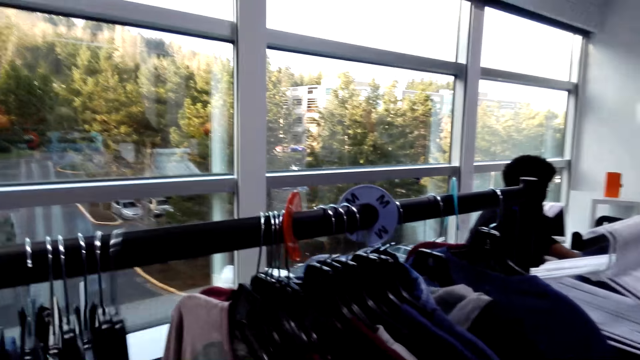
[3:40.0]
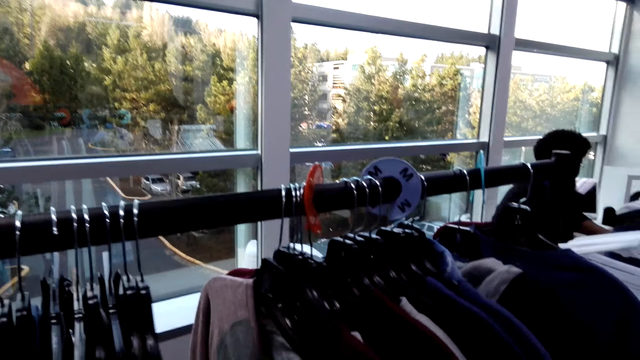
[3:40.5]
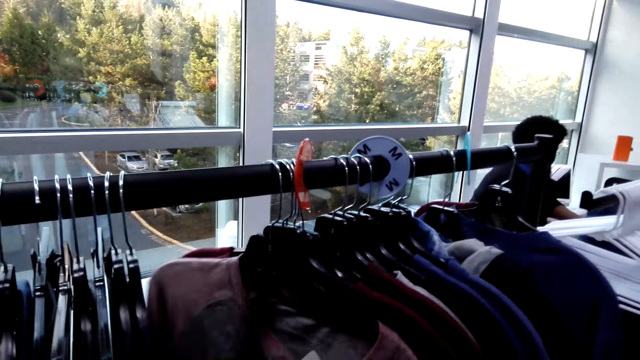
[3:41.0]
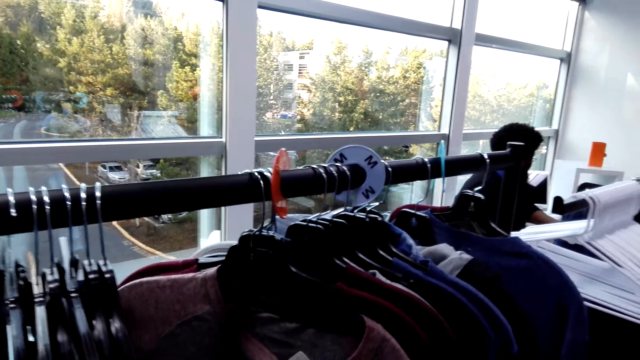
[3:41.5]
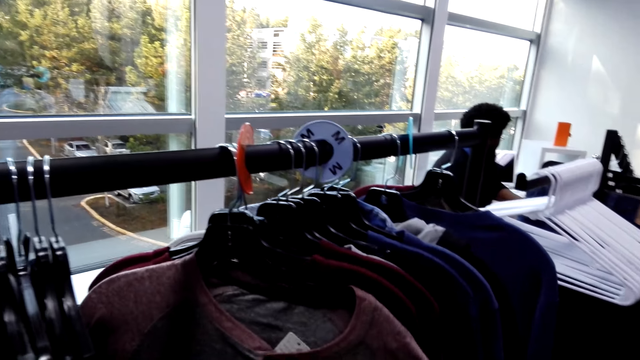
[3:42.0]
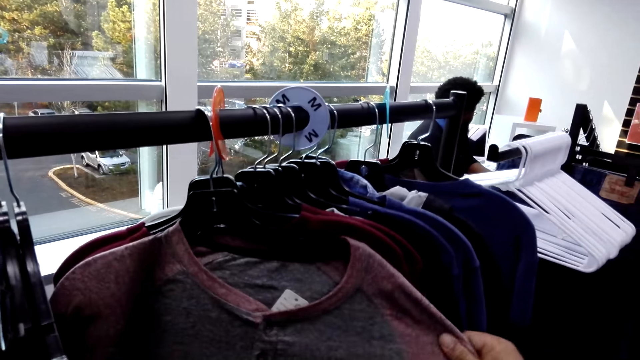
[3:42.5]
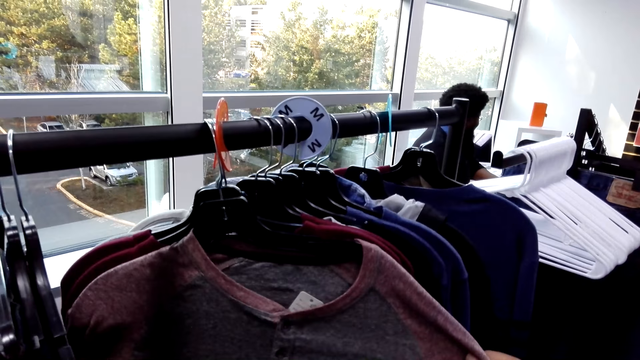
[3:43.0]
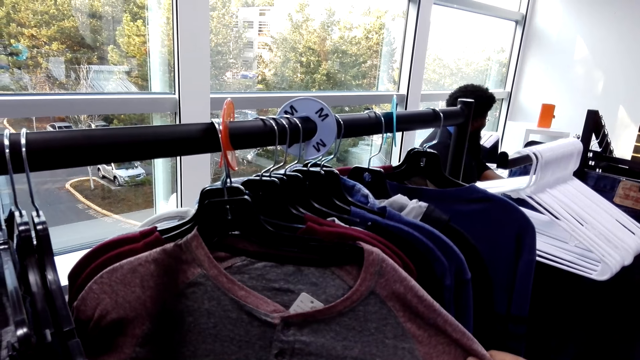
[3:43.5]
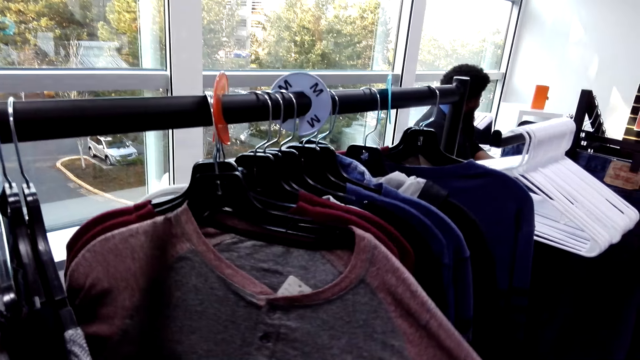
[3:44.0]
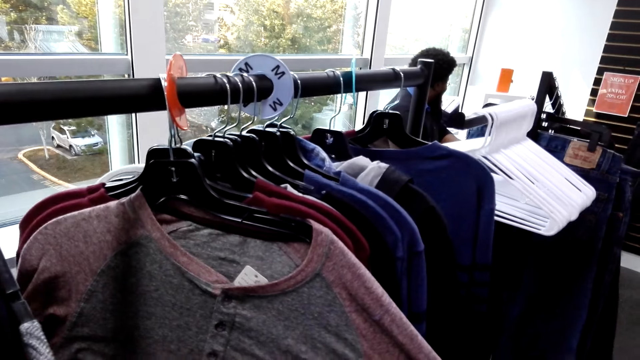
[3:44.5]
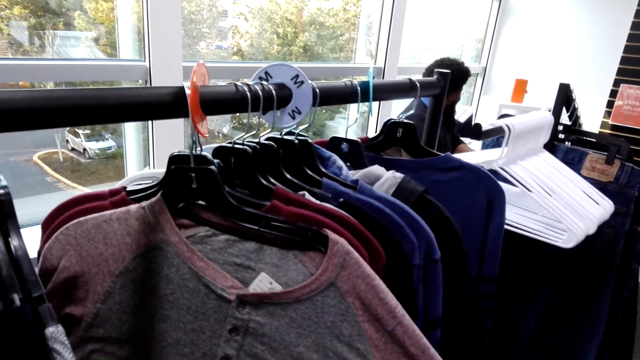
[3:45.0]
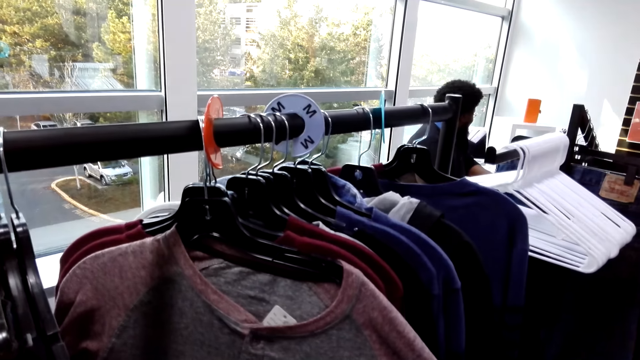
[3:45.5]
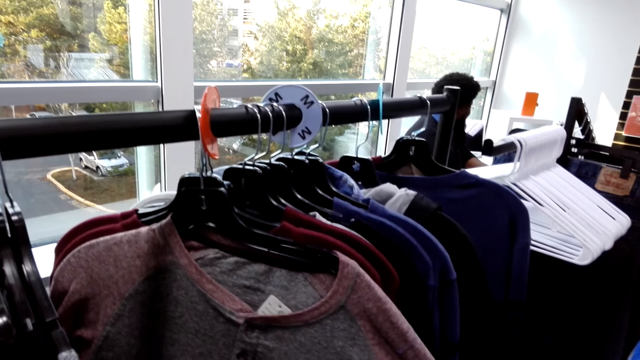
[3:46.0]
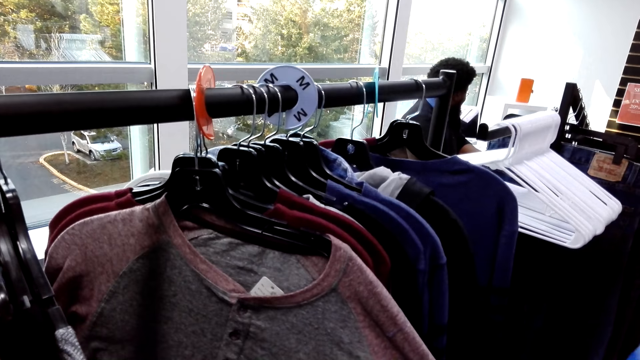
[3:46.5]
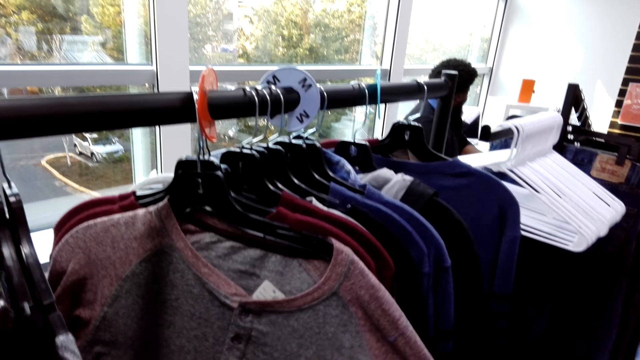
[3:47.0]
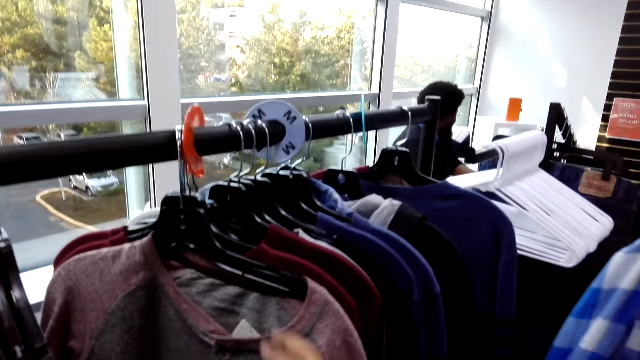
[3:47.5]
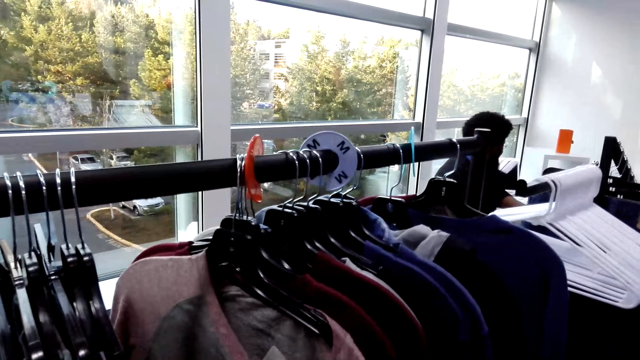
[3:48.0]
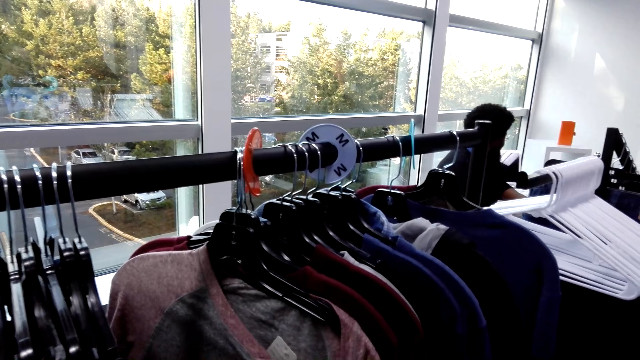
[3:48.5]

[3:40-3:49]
The camera wearer pulls another clothing on the clothing rack. They browse through clothes on the rack. They look at a t-shirt.

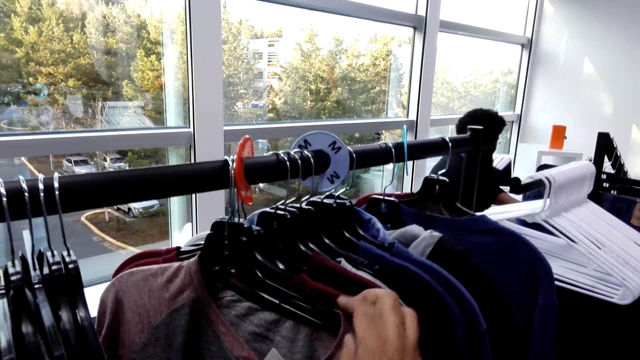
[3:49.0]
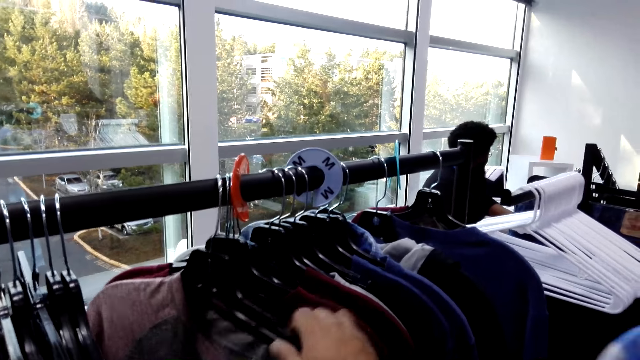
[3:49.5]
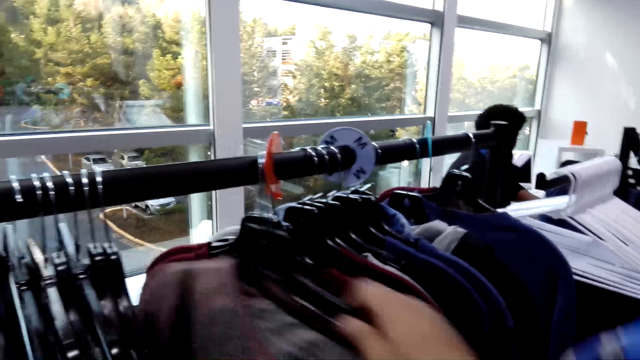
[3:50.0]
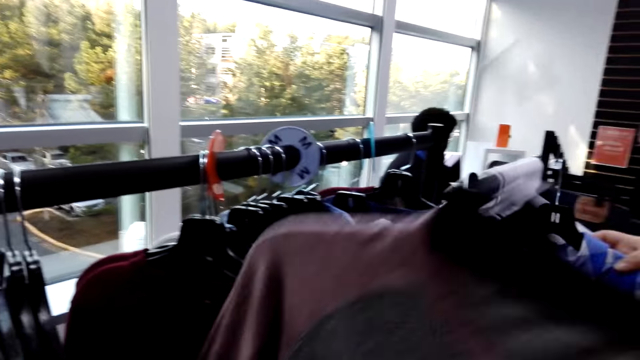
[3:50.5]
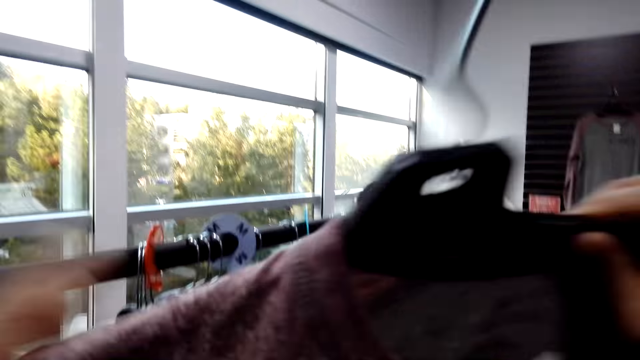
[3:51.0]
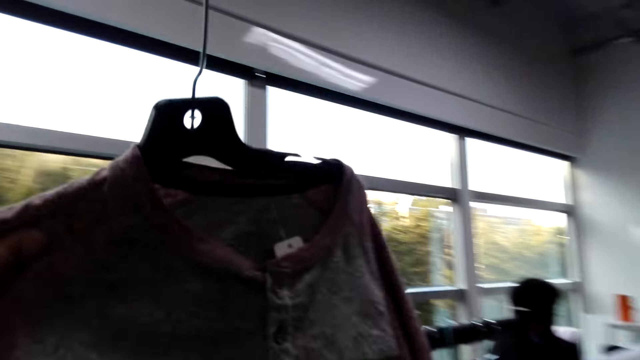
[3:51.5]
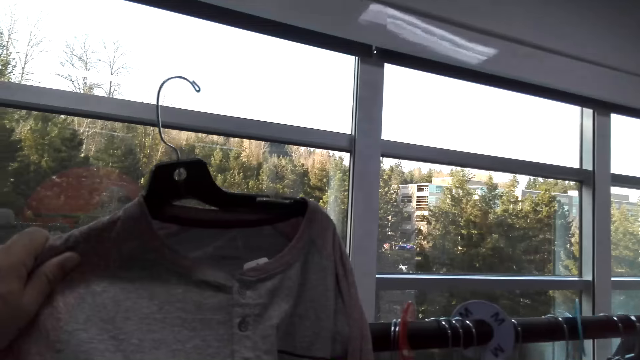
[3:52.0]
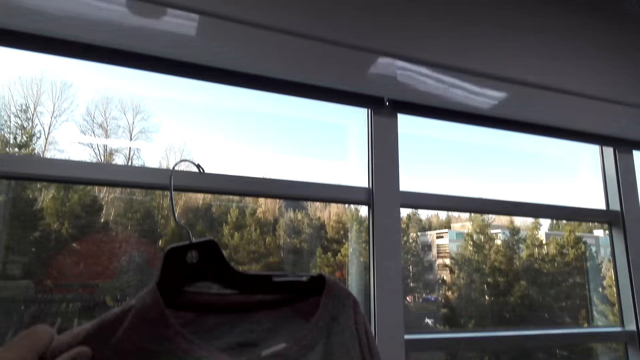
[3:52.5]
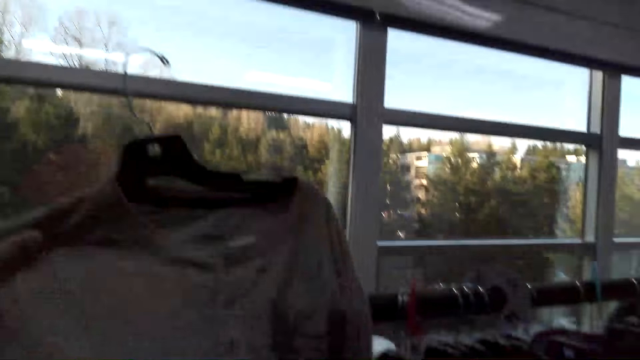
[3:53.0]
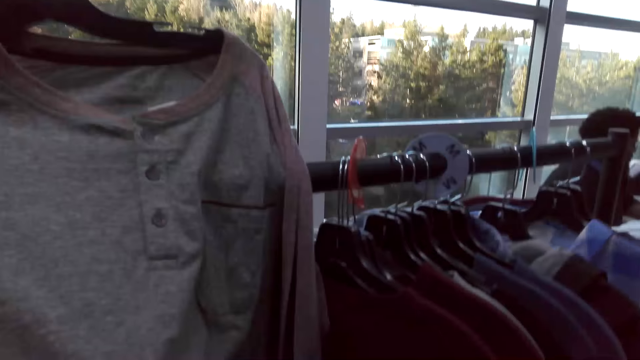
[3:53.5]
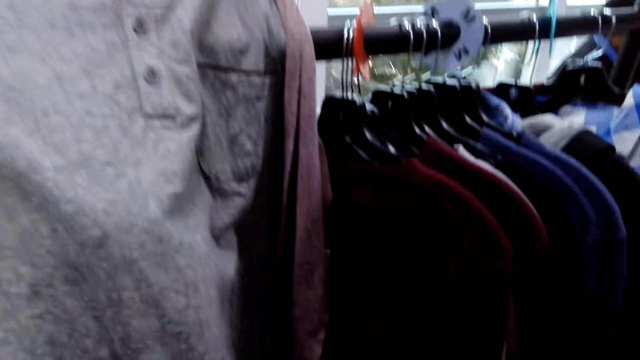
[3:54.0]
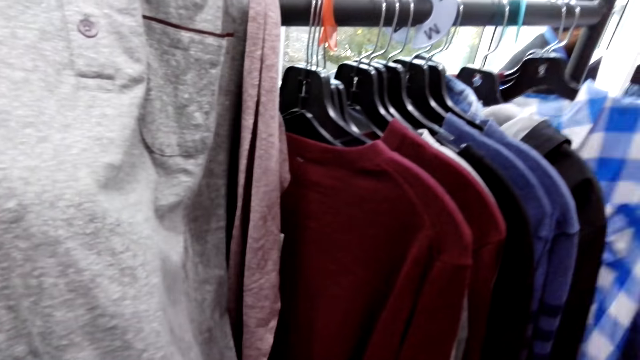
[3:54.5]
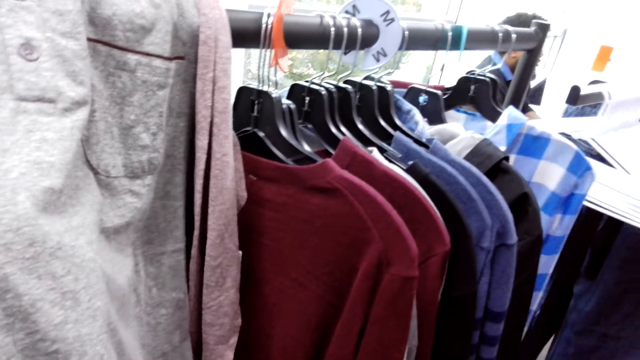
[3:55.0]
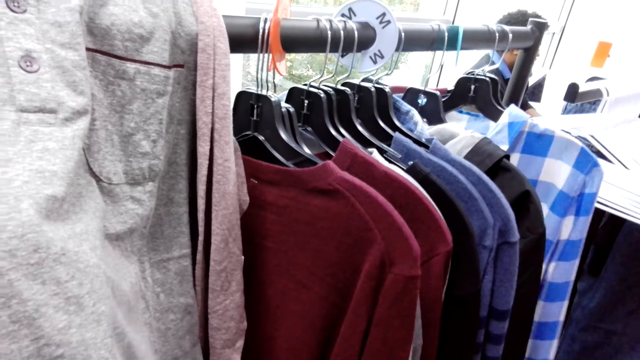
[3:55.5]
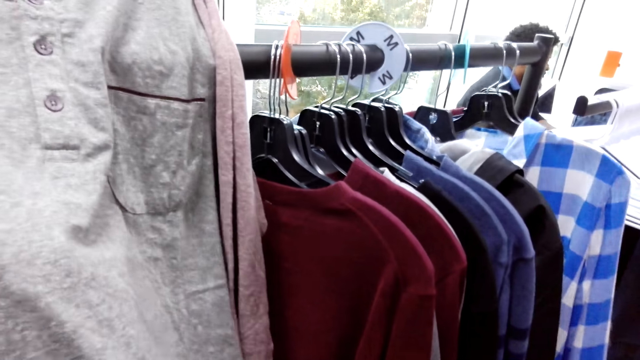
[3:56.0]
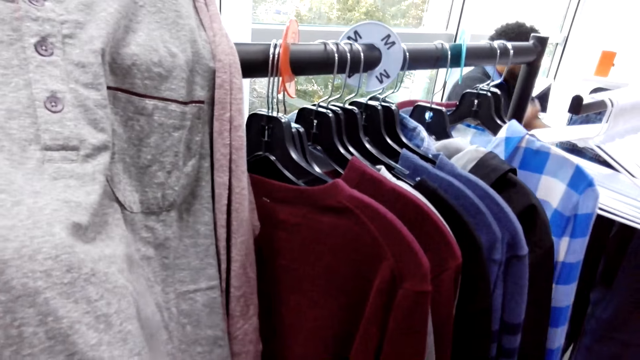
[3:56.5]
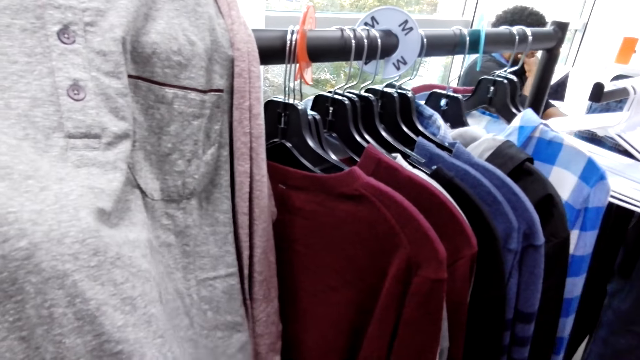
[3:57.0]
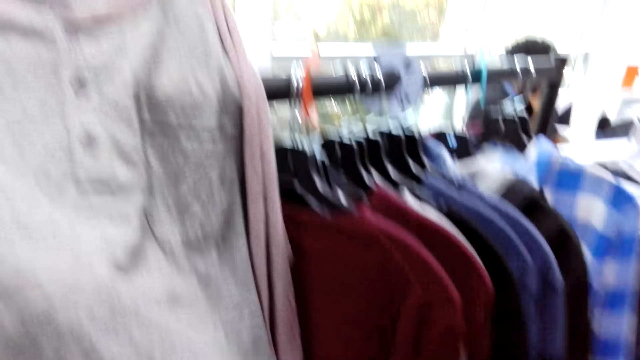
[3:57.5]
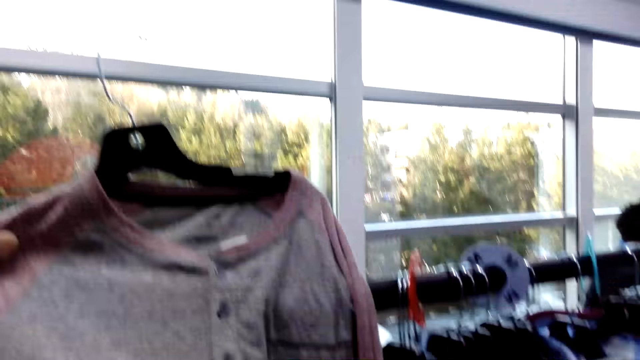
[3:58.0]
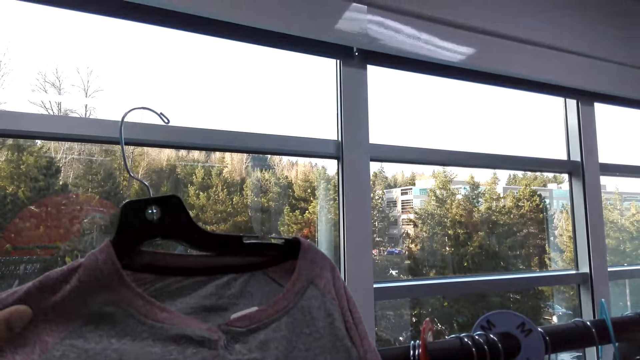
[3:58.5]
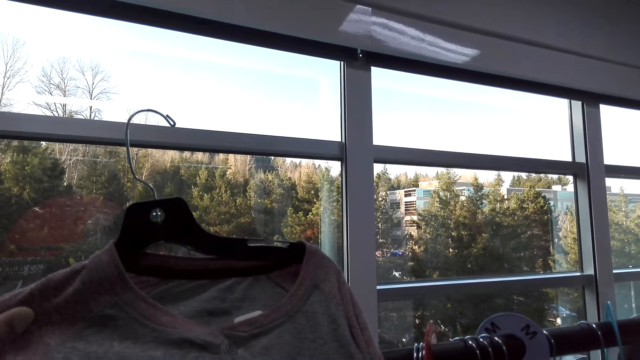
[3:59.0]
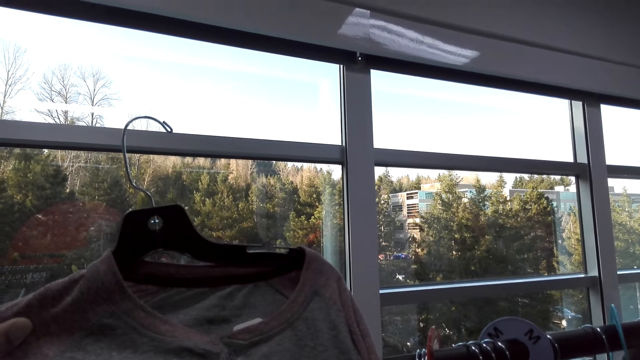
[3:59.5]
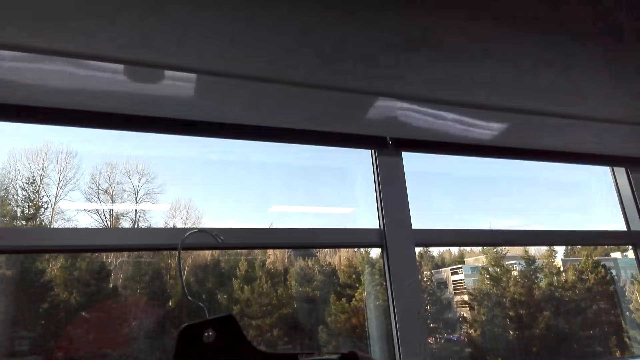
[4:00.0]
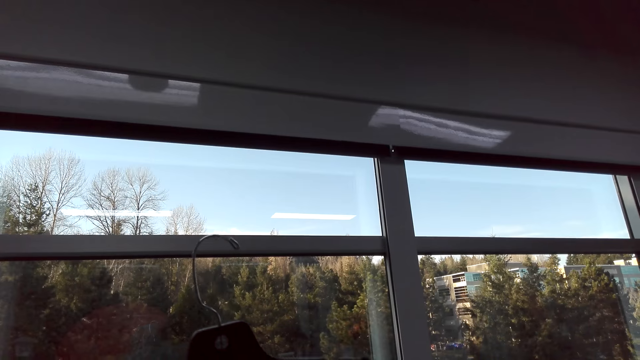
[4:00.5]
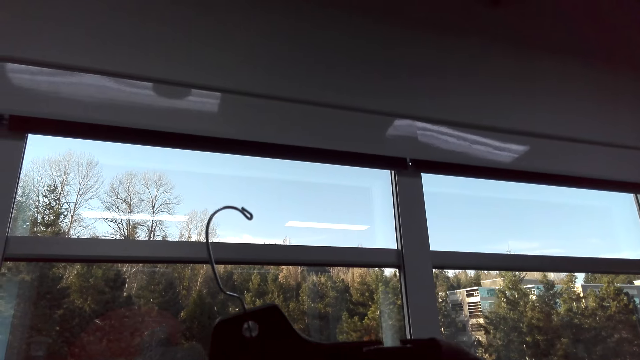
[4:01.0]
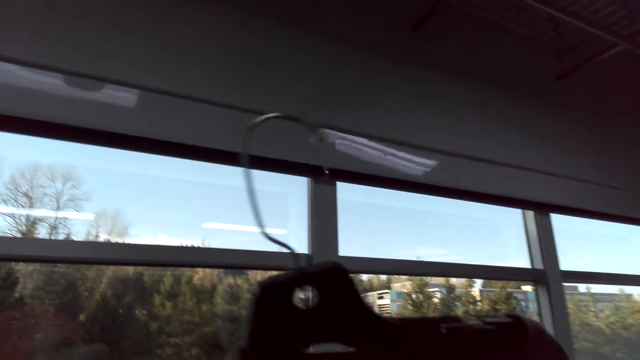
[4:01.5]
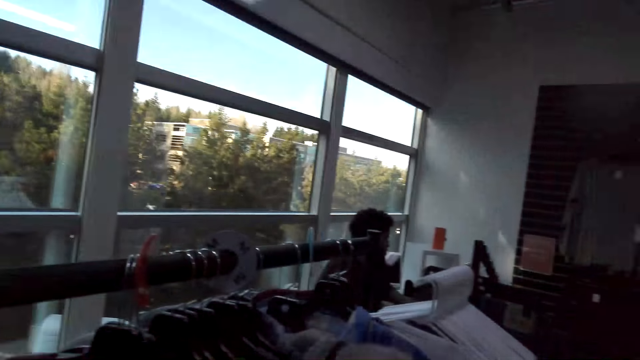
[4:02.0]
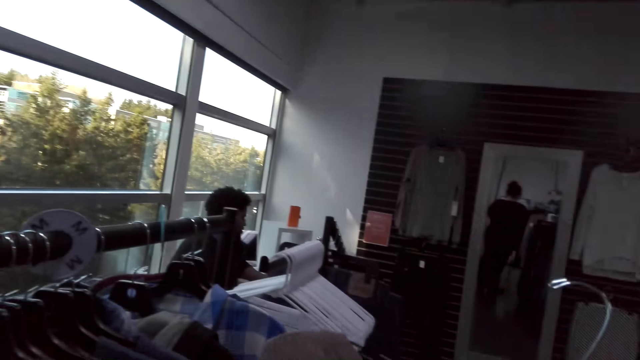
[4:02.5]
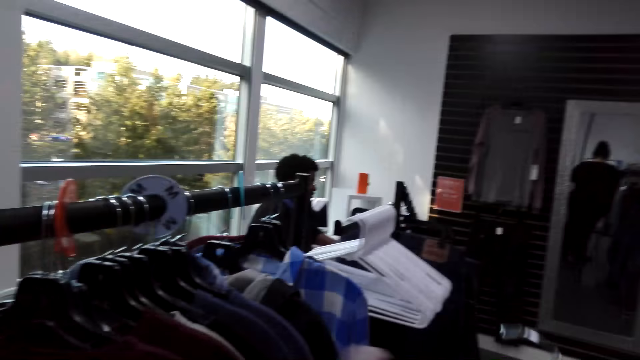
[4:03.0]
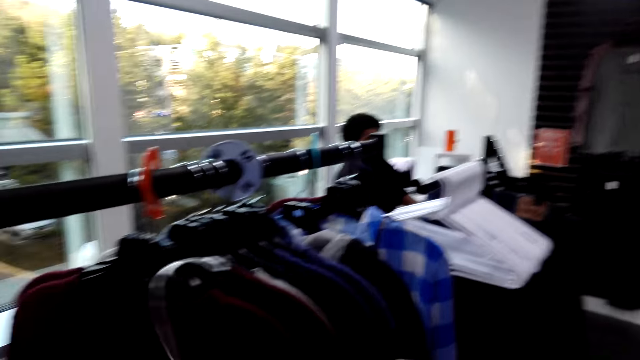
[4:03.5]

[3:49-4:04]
The camera wearer unhangs the t-shirt. They move a cloth. They hold the t-shirt with the left hand. They look at the t-shirt.
